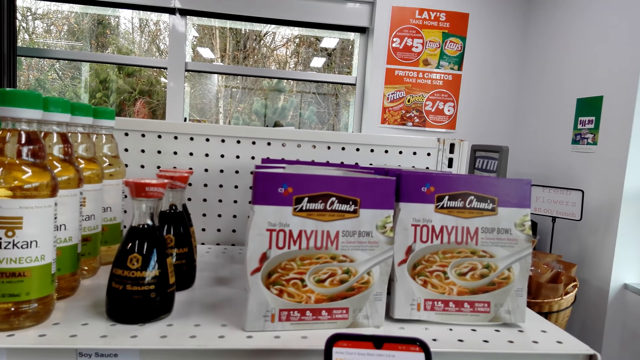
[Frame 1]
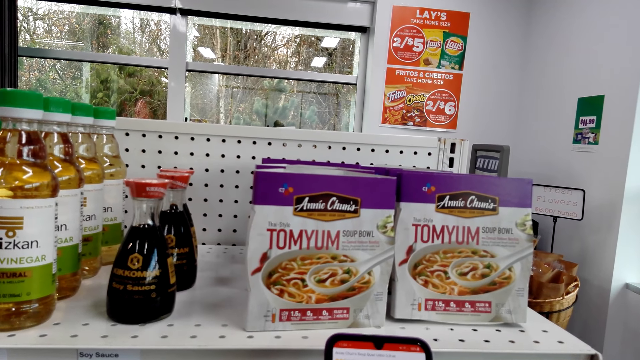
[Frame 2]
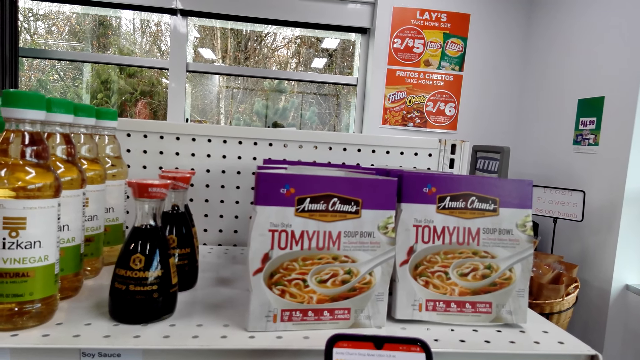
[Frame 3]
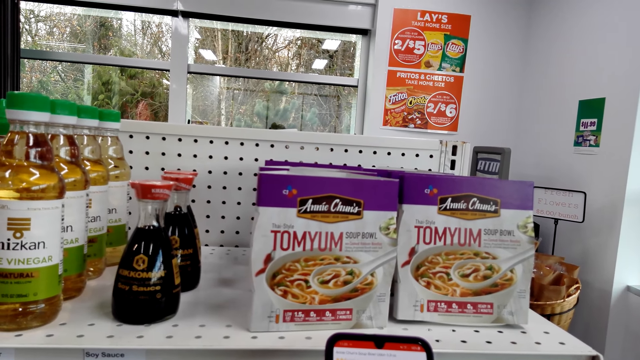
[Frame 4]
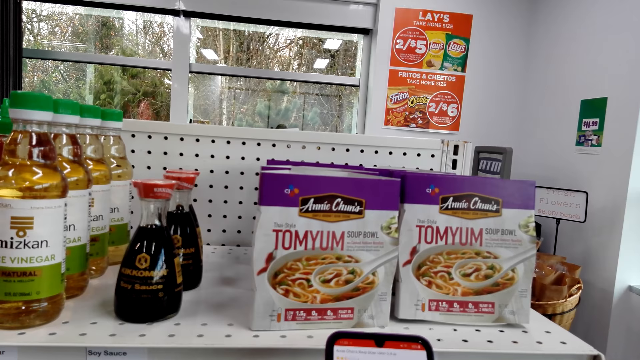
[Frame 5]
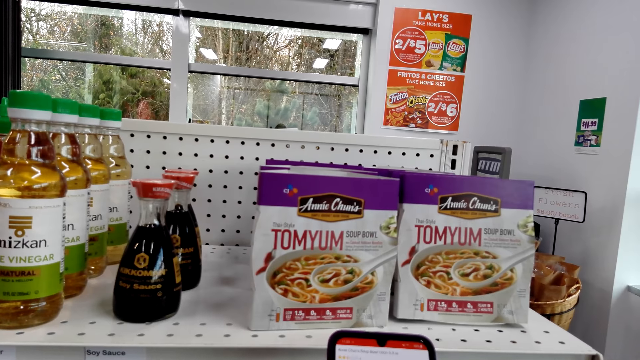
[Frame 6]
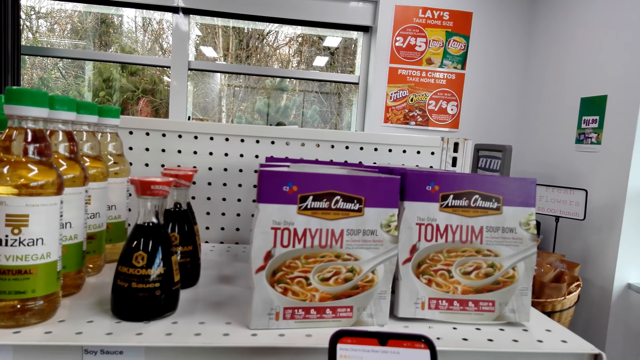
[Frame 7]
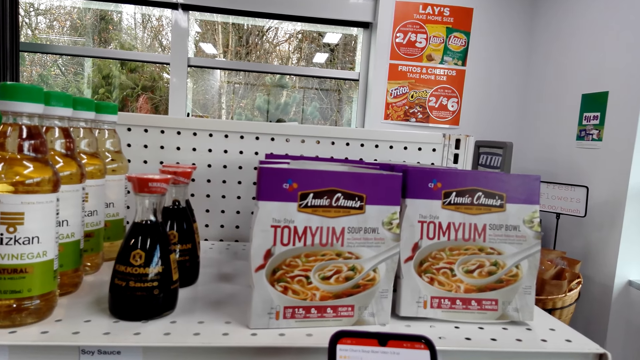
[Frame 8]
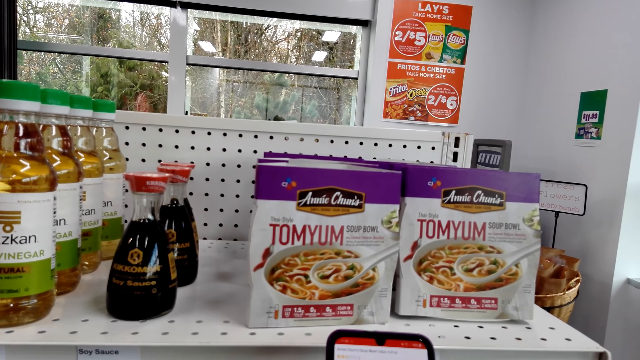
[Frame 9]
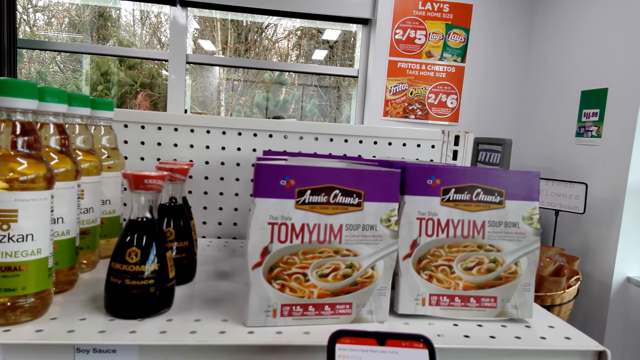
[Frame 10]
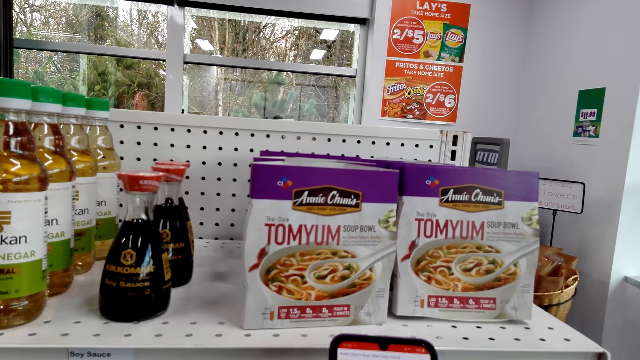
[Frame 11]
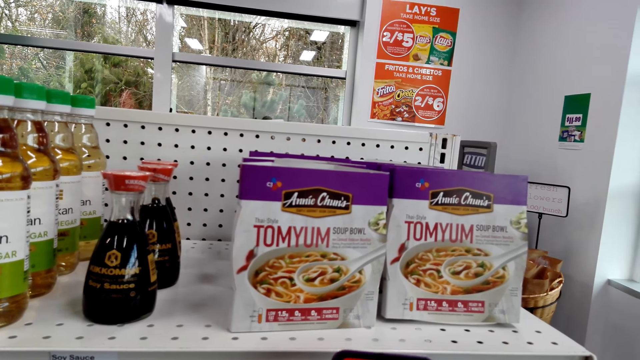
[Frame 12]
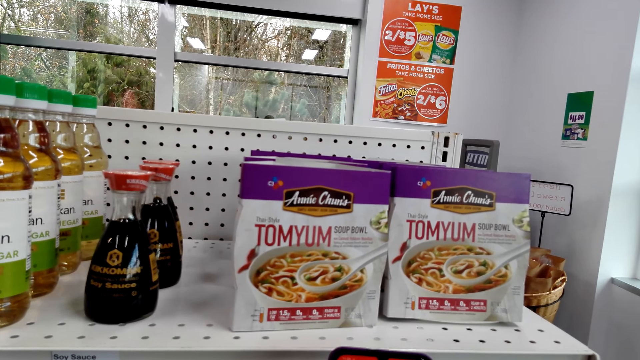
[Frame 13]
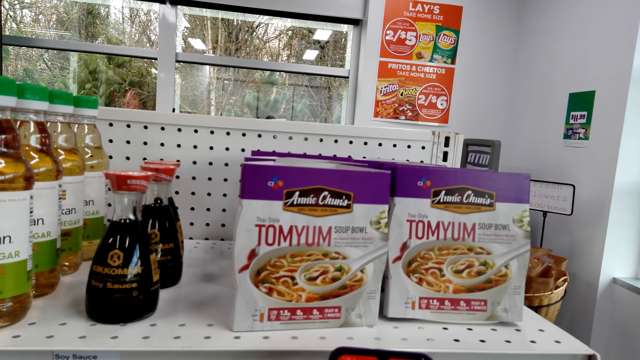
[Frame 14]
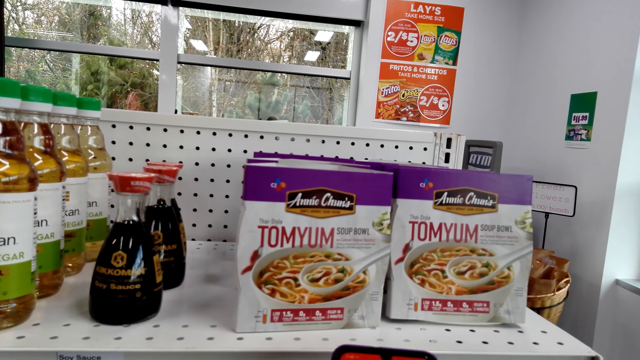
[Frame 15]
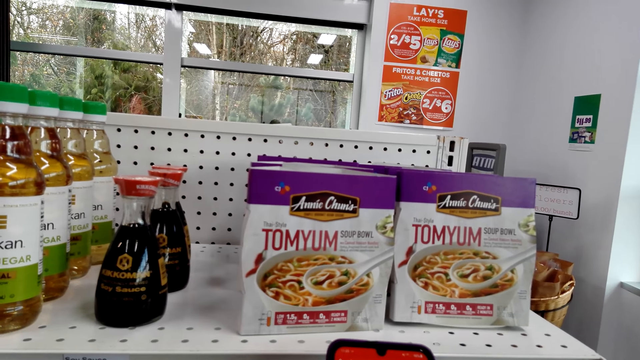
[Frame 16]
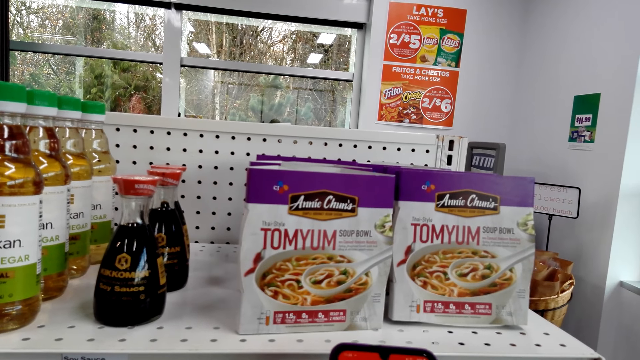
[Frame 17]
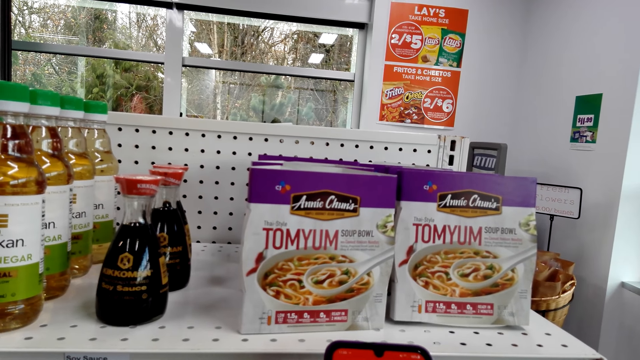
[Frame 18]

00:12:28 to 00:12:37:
The camera wearer uses a phone.

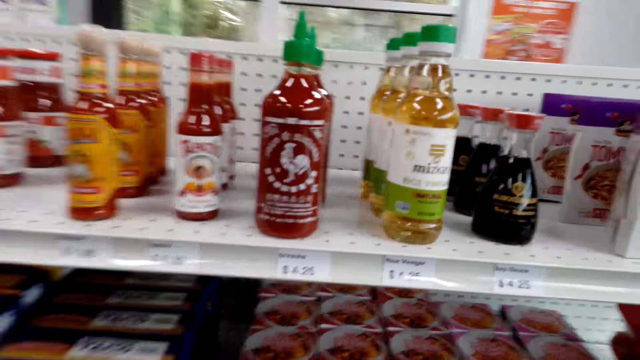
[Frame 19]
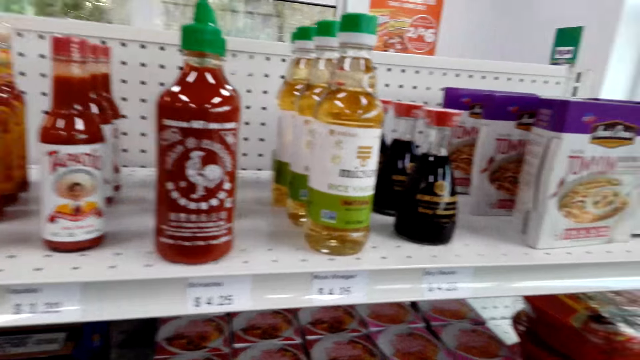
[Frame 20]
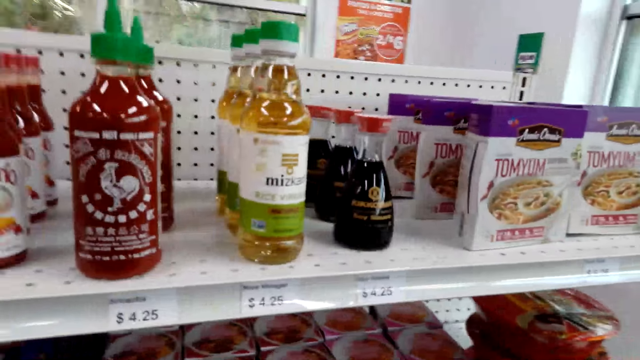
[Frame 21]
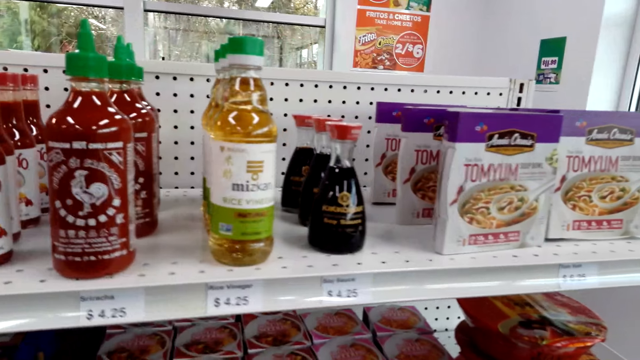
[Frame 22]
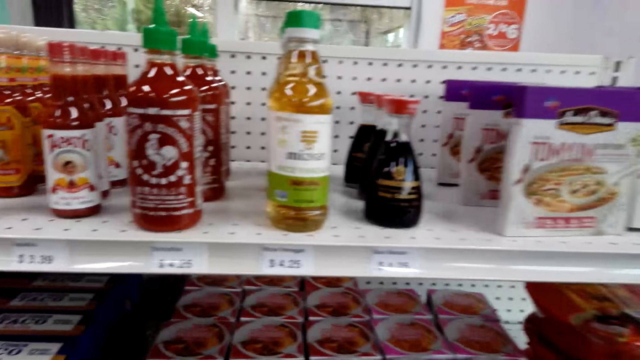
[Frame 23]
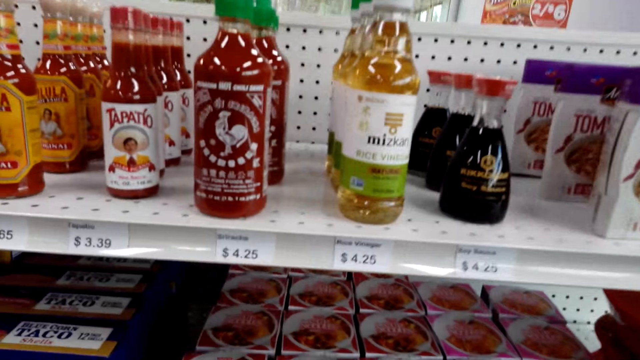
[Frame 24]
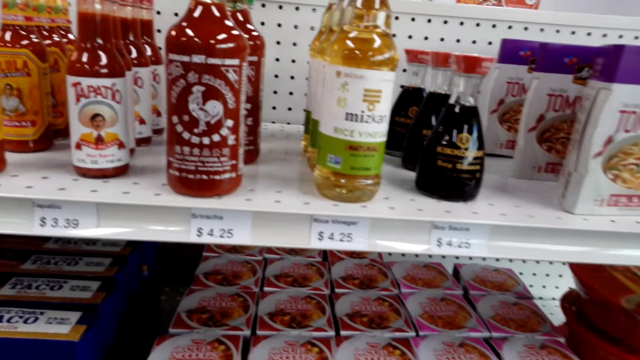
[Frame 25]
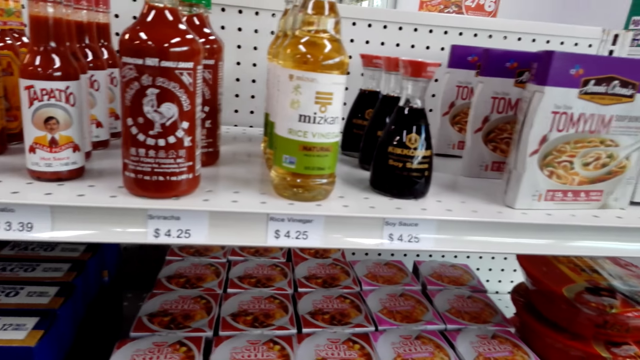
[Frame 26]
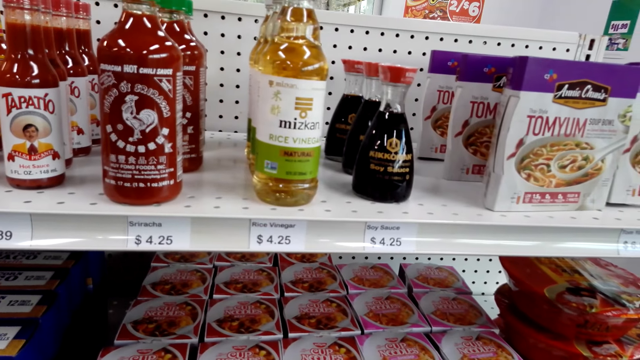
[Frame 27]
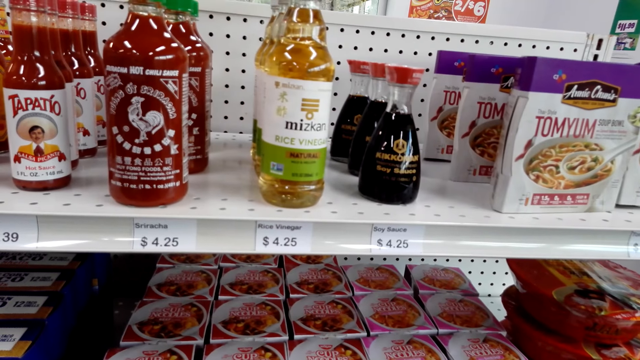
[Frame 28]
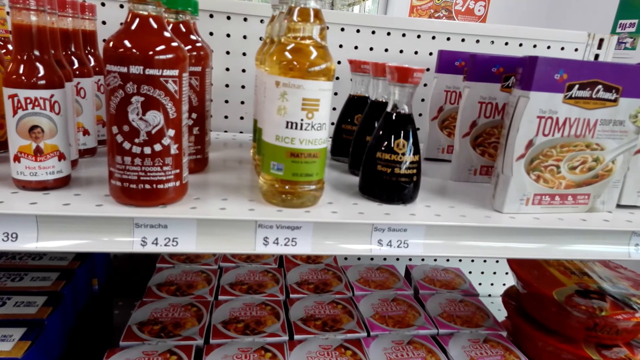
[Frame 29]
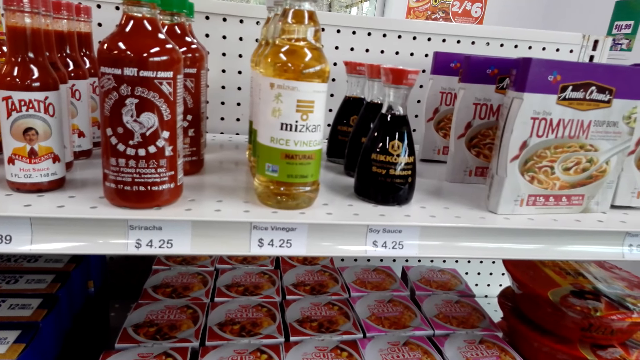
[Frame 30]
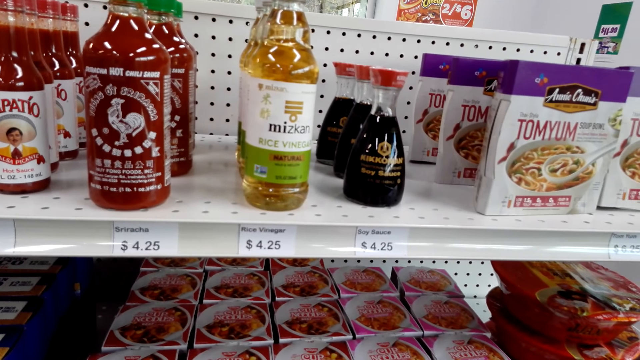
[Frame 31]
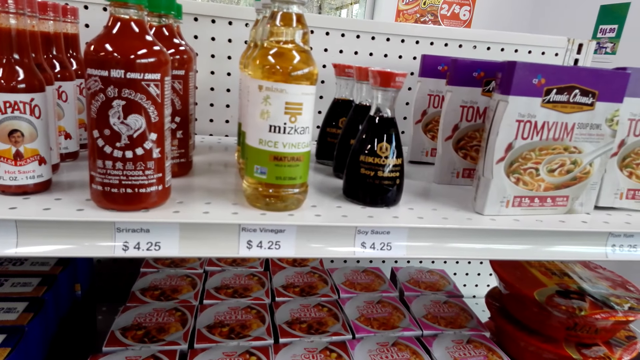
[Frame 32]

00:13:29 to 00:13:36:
The camera wearer stares at the shelves.

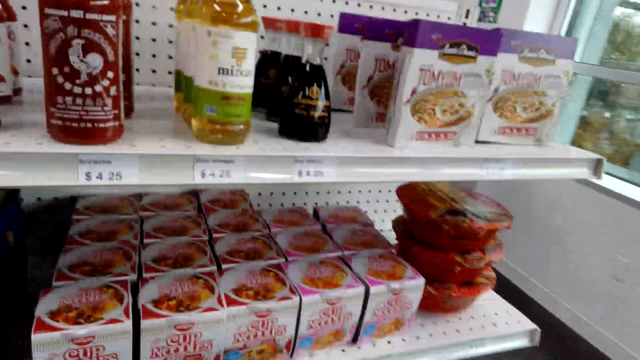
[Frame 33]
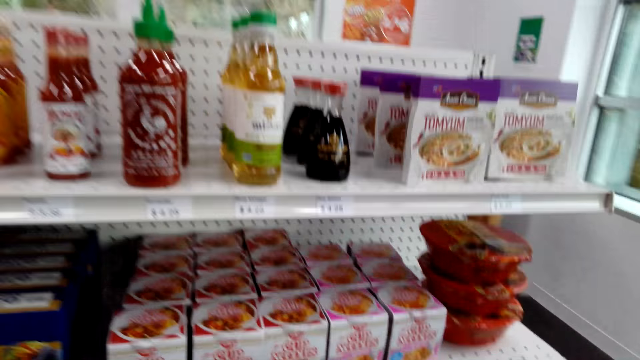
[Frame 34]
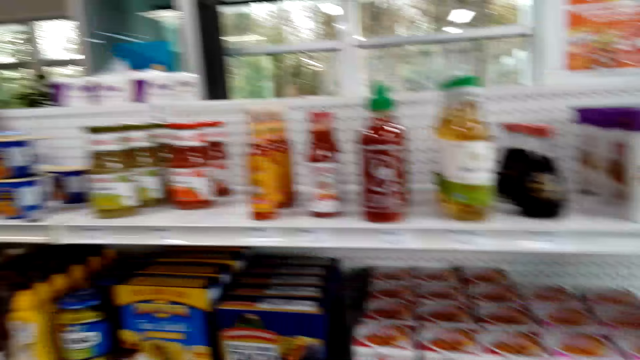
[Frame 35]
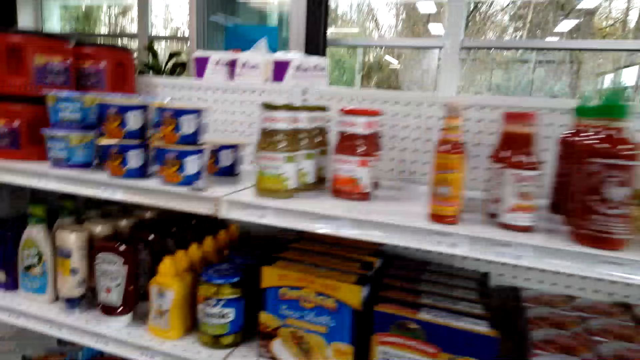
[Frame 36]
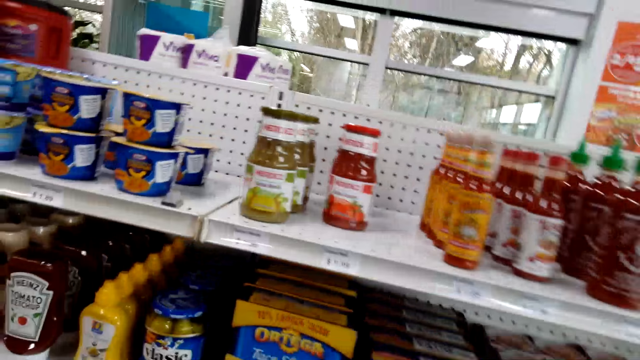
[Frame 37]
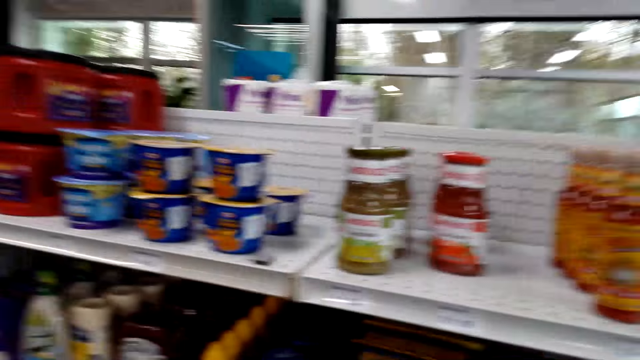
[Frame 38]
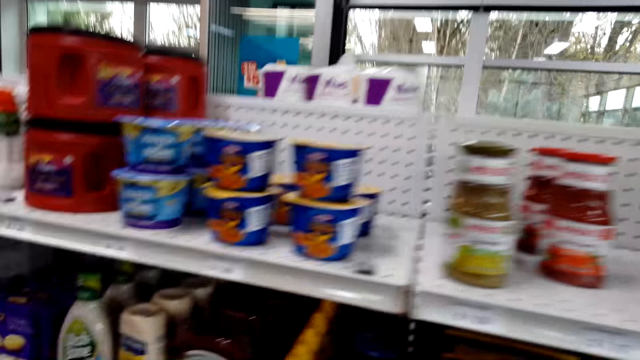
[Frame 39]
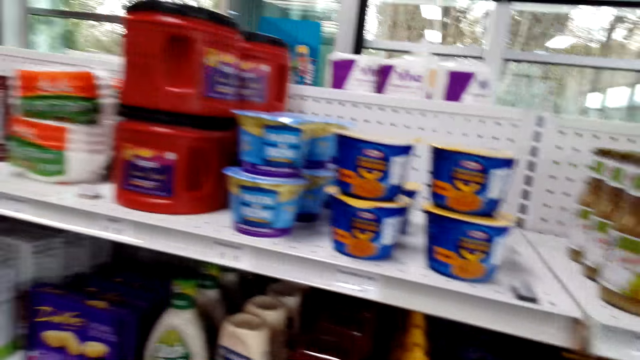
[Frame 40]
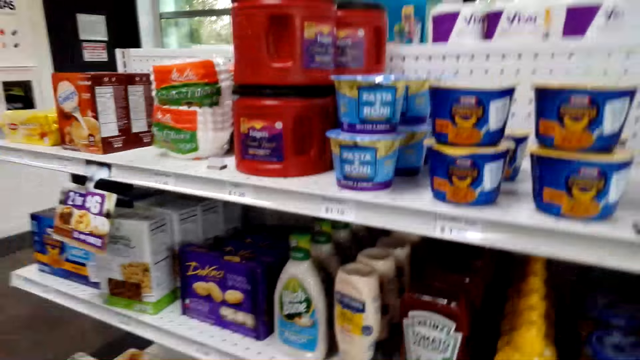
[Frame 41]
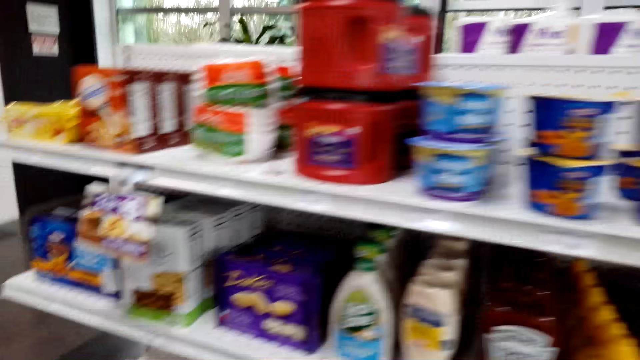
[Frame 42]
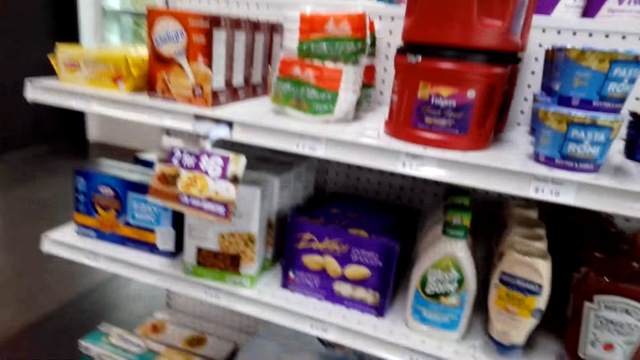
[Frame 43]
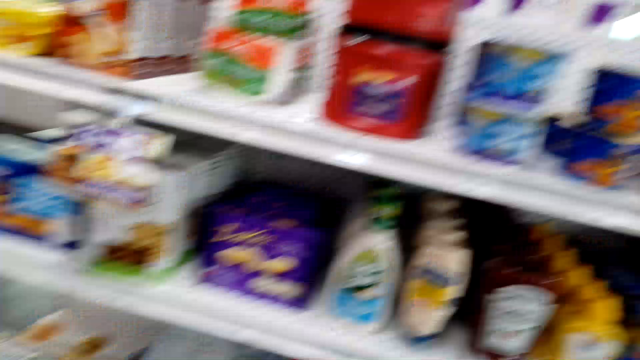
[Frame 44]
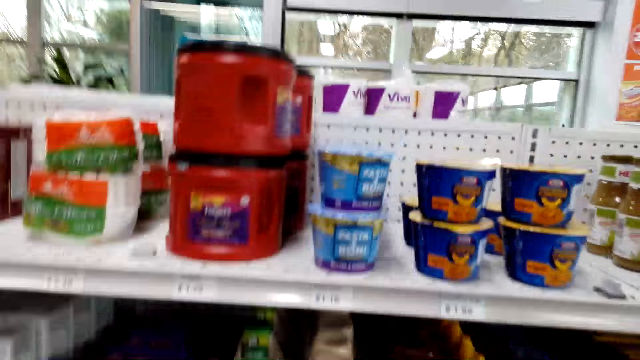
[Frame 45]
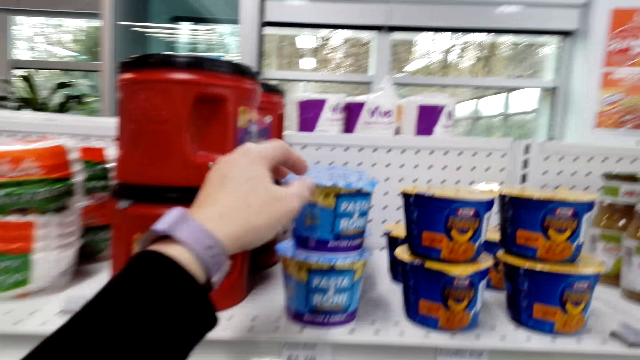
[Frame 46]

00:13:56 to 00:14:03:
The camera wearer walks around the supermarket.
